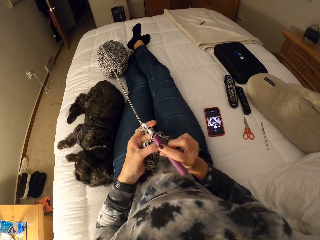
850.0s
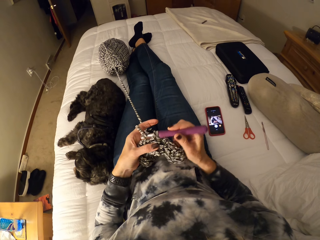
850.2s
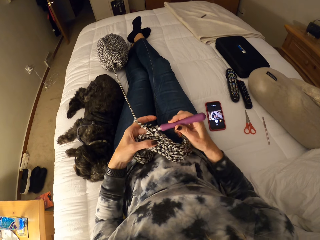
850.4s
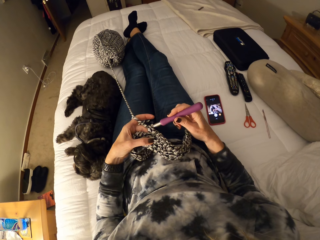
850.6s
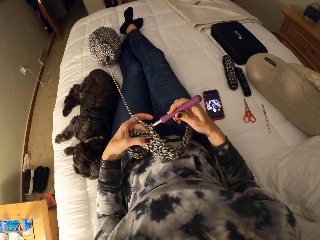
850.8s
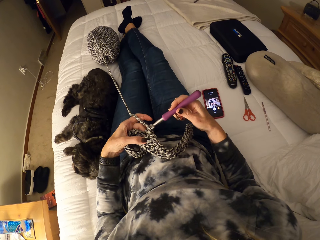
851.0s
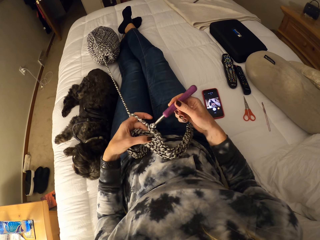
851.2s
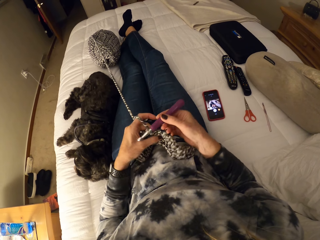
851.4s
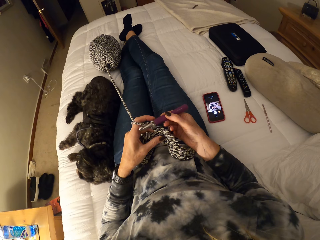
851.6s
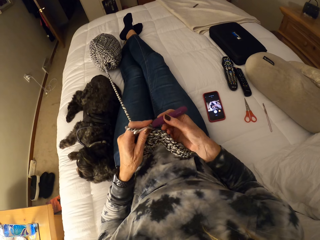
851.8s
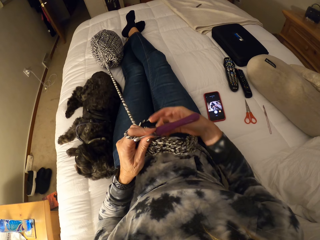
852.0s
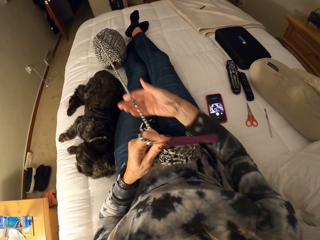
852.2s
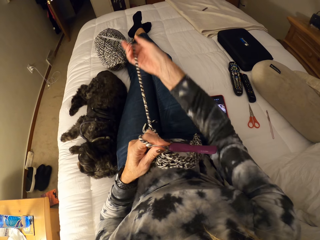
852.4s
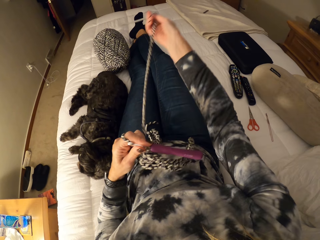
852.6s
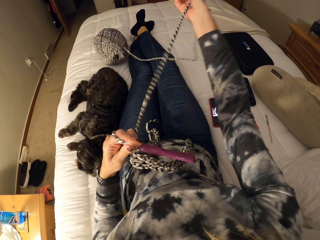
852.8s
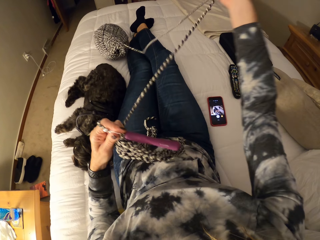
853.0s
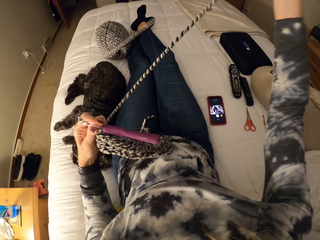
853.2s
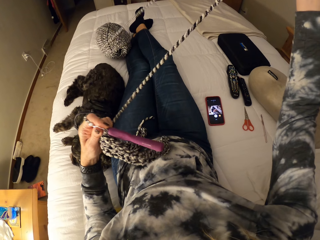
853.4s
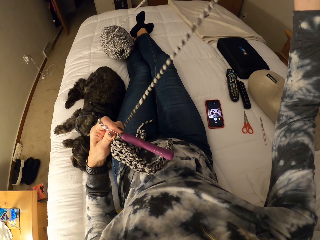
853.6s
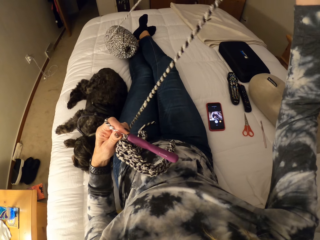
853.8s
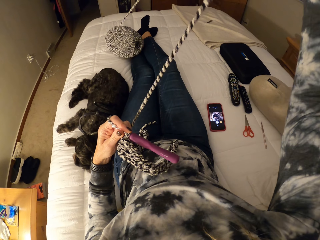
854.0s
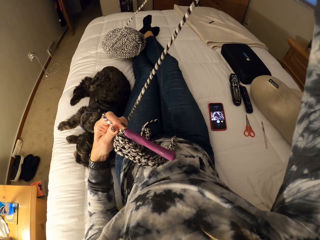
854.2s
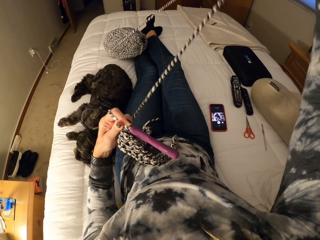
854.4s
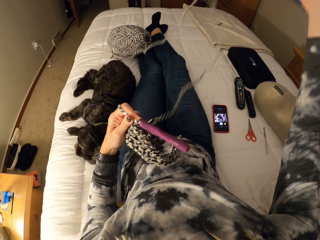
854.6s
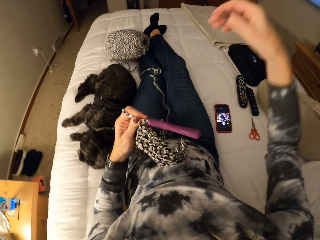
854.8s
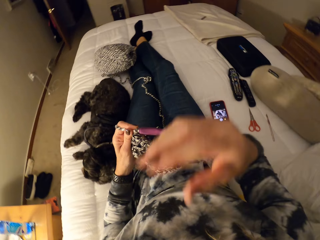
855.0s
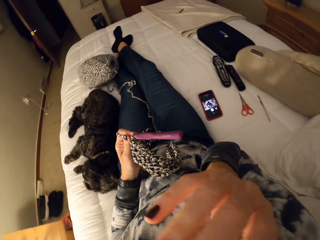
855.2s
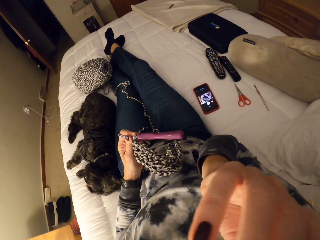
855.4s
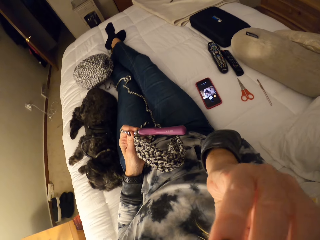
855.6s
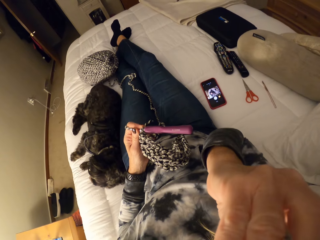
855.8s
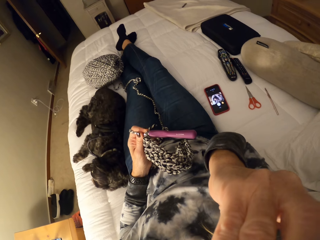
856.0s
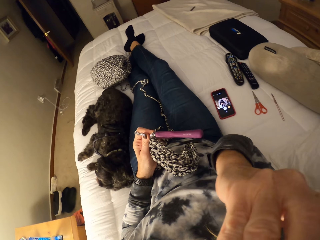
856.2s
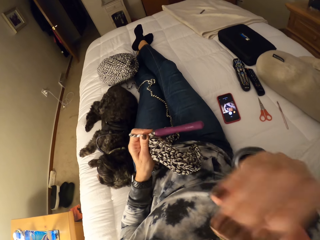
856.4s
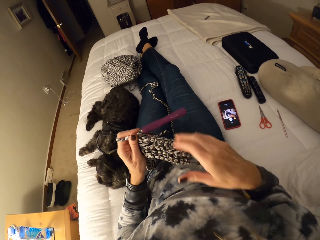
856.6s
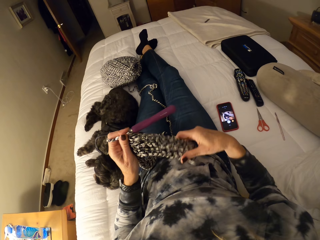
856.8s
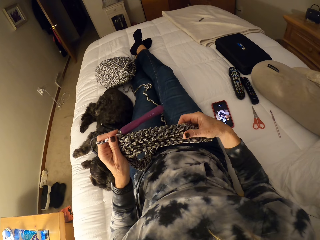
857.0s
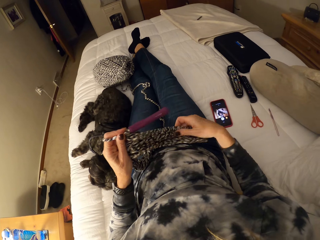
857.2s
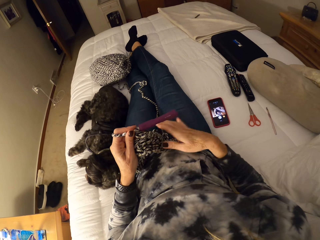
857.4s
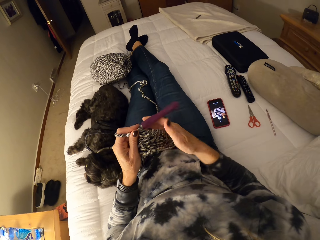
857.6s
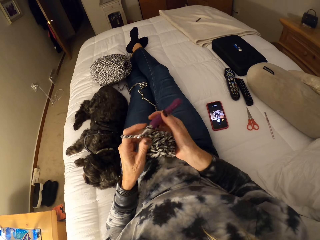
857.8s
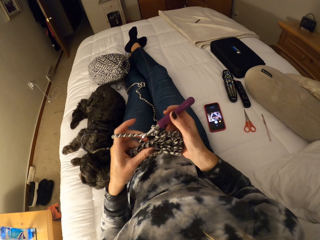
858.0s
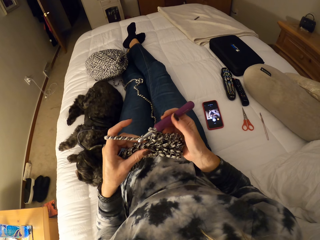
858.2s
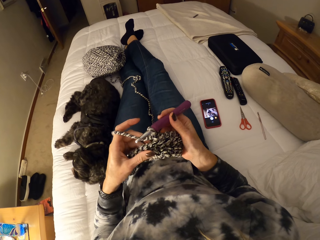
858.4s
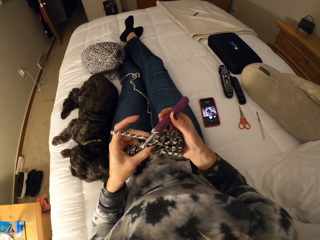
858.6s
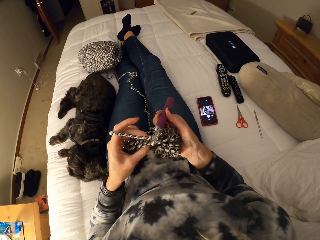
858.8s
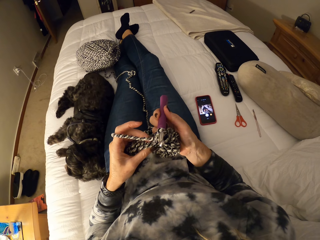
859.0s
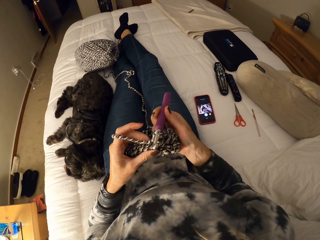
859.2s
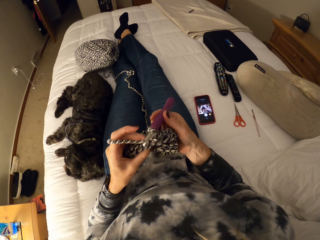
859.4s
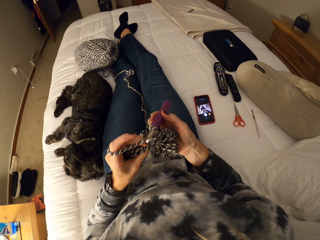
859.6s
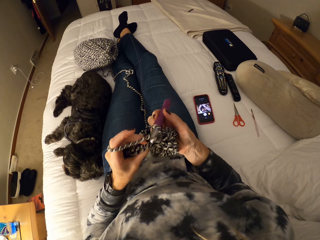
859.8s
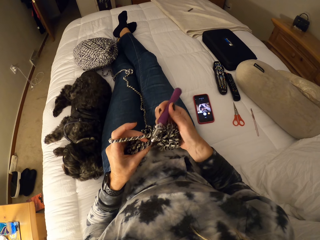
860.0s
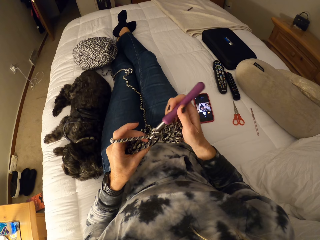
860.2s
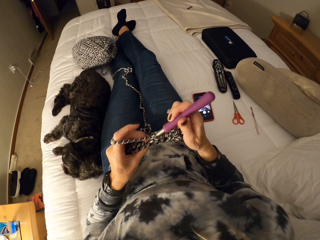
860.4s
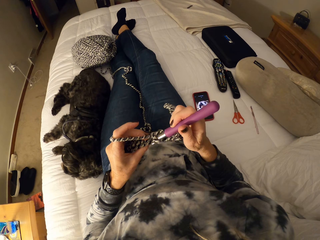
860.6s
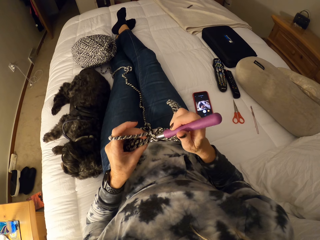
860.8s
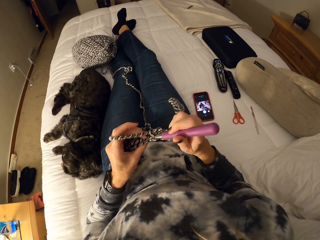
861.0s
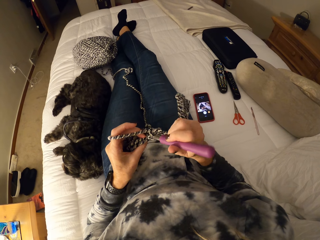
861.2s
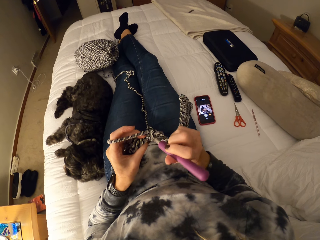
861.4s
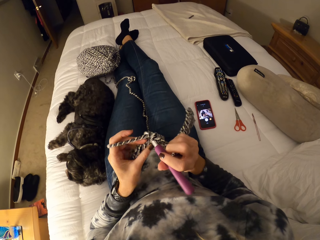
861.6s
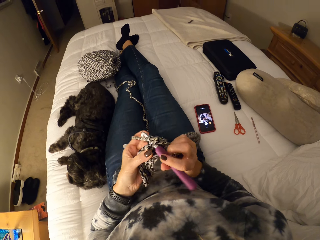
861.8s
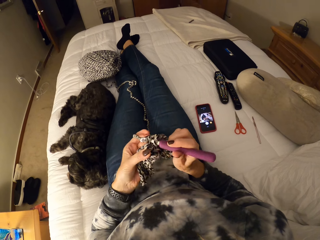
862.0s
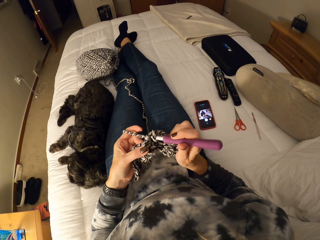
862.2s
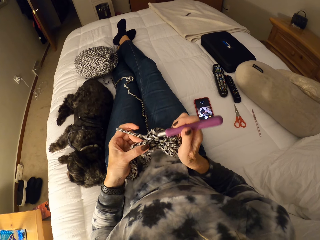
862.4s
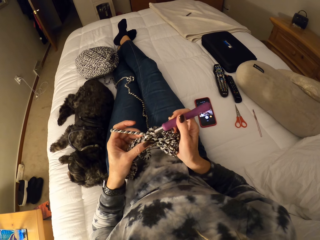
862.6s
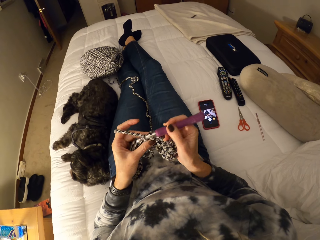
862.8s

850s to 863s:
The camera wearer holds the crochet hook with her left hand. She unwinds the yarn with her right hand. She touches her face. She stretches the crochet with her right hand. She stares at the cloth. She continues crocheting the yarn.

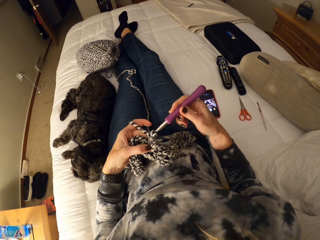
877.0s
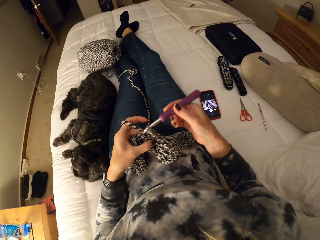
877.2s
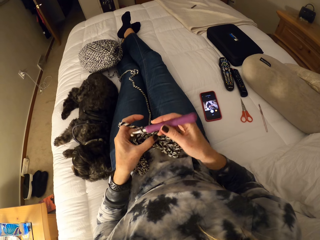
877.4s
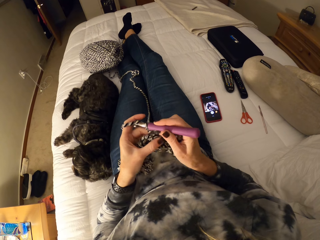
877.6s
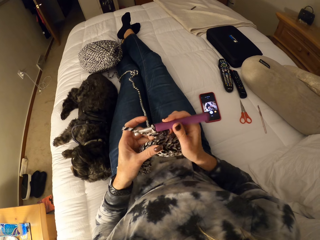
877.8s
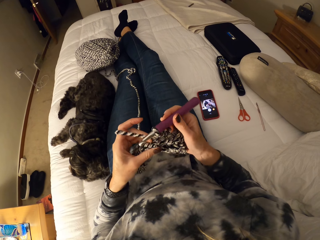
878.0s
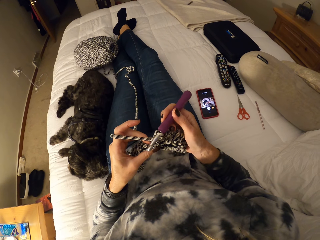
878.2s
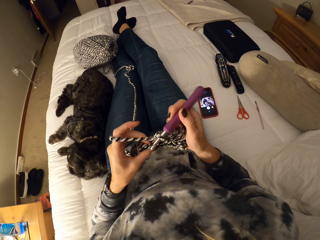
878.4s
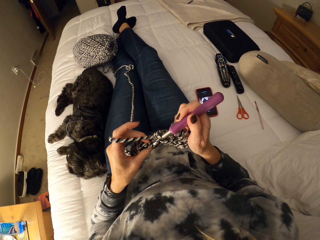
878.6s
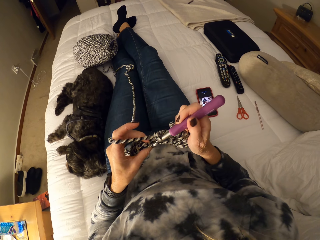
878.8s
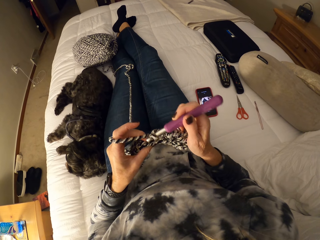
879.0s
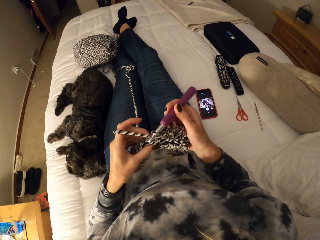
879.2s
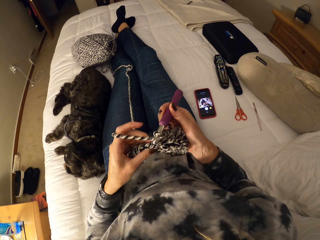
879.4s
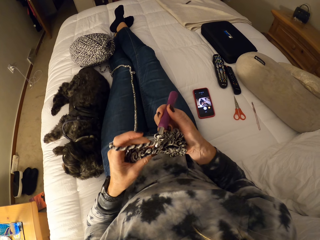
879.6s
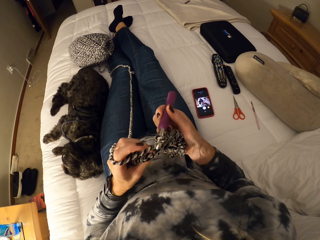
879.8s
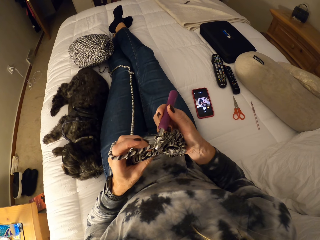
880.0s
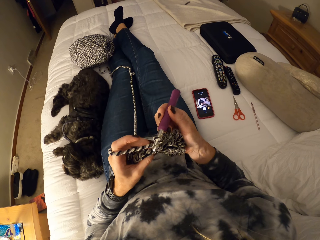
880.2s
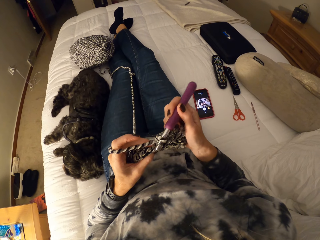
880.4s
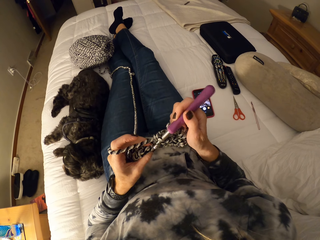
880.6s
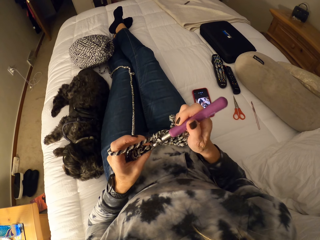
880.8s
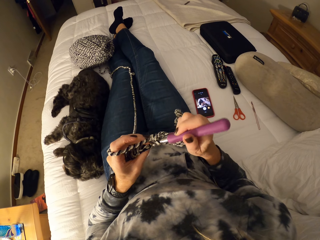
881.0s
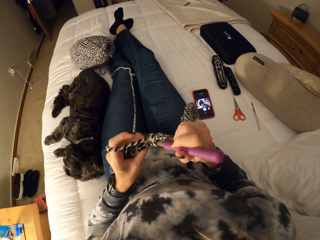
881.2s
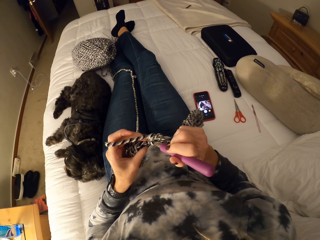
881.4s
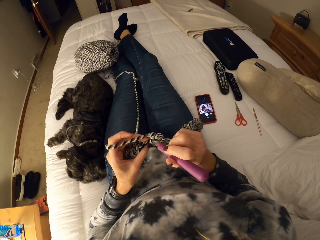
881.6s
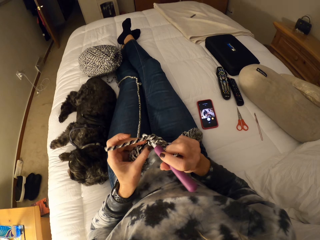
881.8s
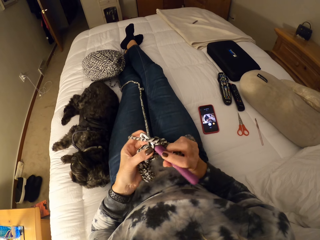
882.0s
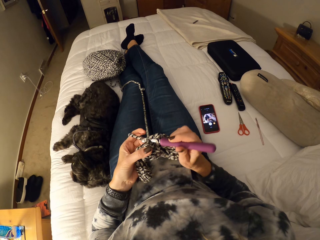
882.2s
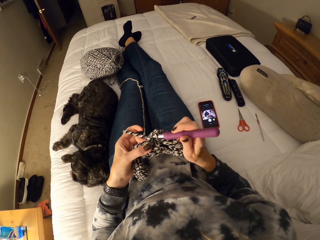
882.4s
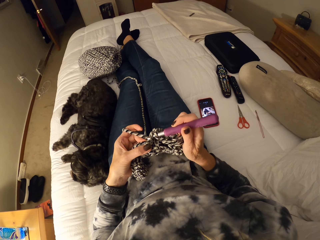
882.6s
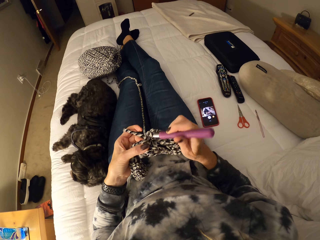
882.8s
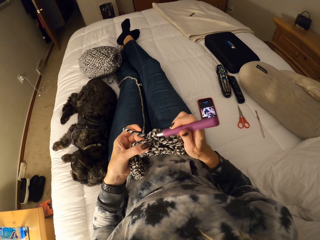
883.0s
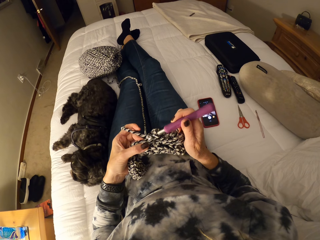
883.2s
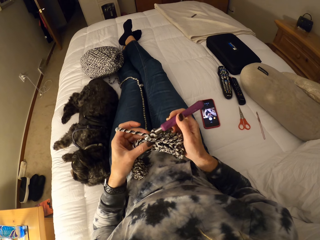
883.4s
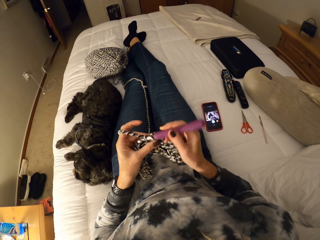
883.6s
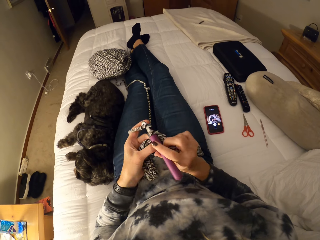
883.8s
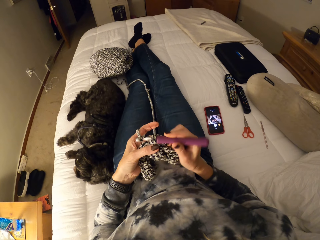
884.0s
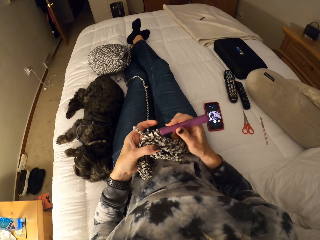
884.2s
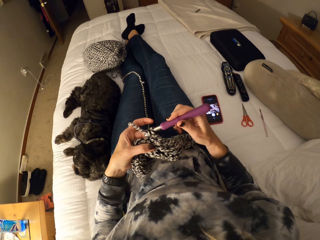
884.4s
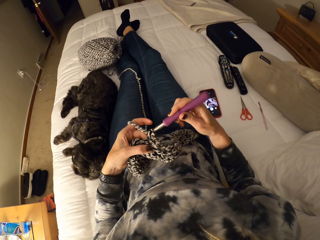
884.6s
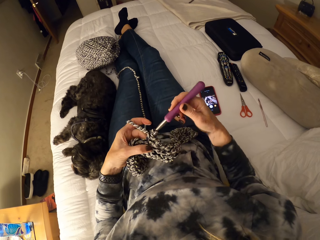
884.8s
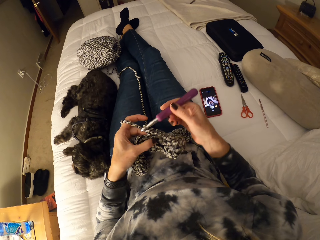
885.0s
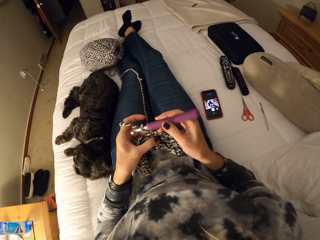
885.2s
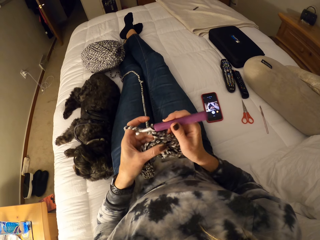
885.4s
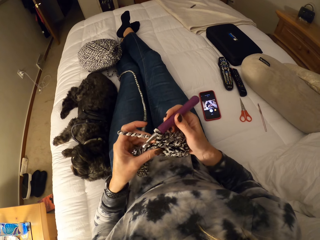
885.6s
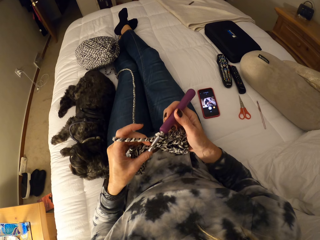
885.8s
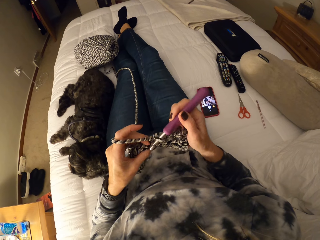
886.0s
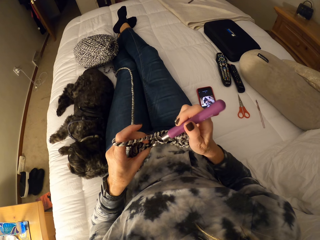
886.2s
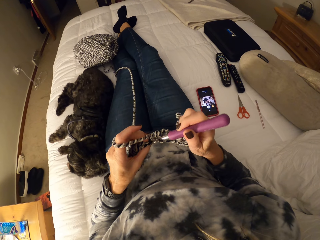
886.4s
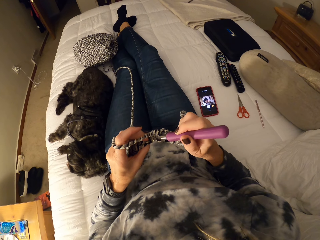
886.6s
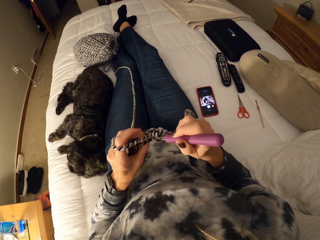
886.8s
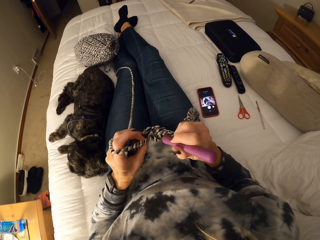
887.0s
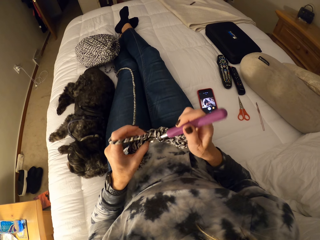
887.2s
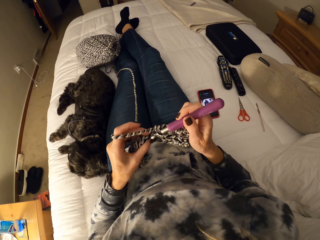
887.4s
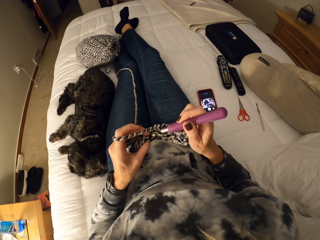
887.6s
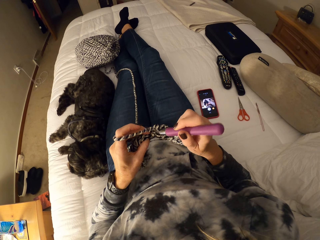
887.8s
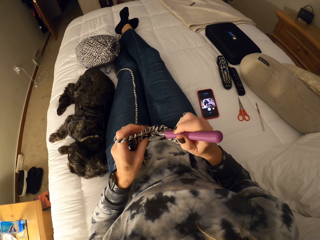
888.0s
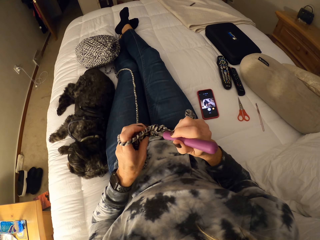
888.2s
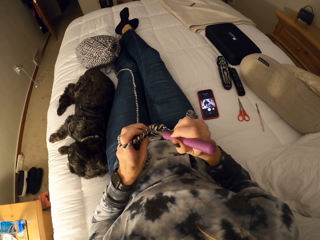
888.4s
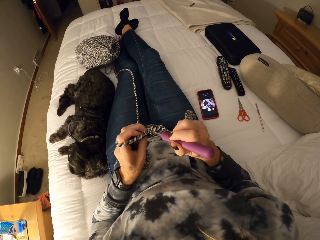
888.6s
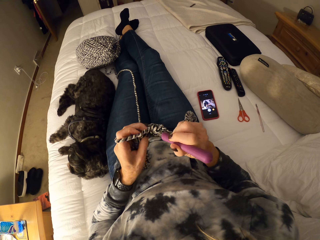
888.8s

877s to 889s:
The camera wearer stares at the cloth. They knit with a knit needle.
